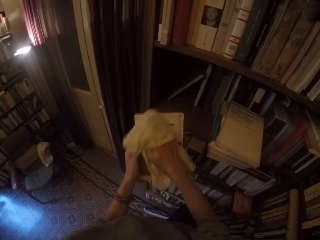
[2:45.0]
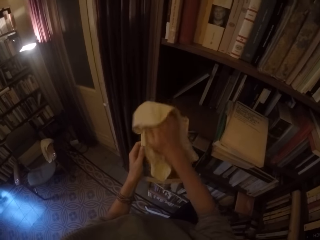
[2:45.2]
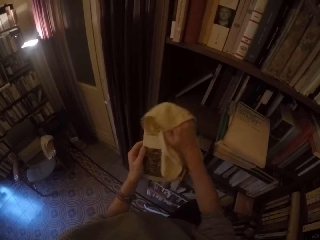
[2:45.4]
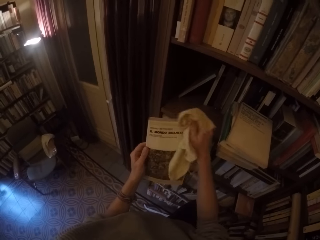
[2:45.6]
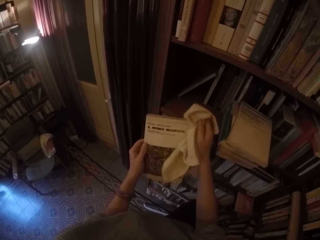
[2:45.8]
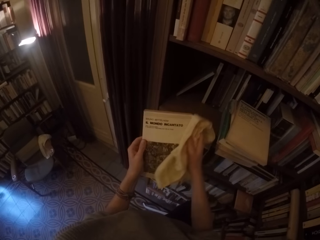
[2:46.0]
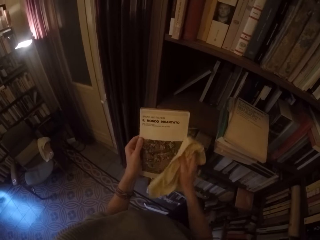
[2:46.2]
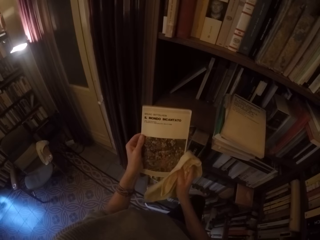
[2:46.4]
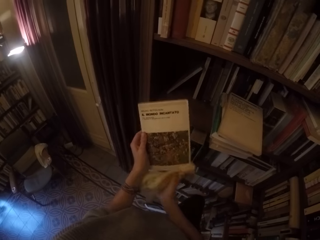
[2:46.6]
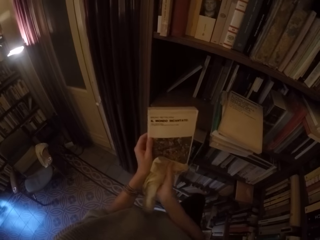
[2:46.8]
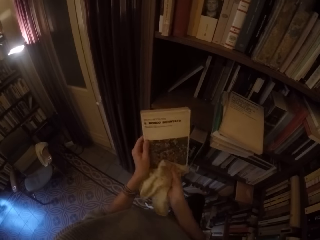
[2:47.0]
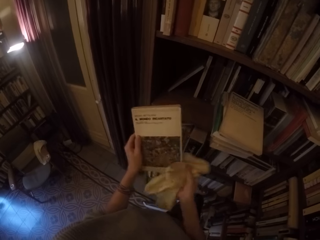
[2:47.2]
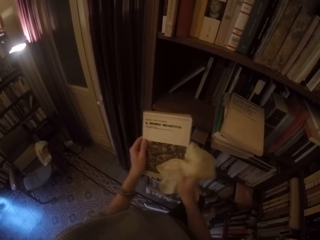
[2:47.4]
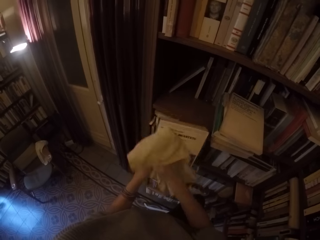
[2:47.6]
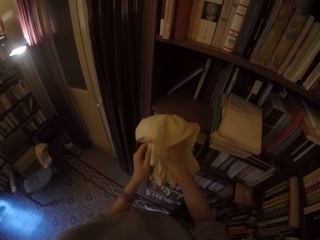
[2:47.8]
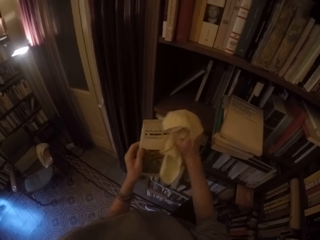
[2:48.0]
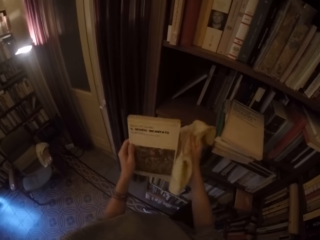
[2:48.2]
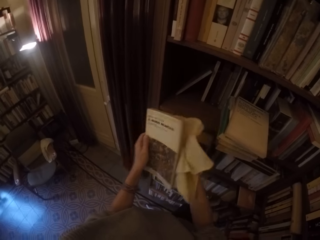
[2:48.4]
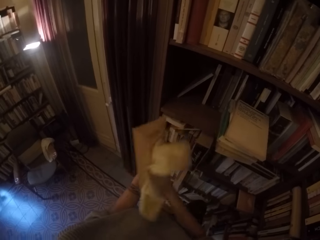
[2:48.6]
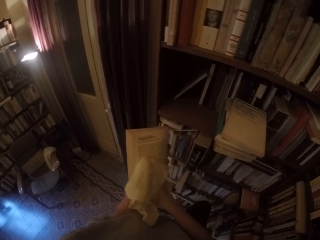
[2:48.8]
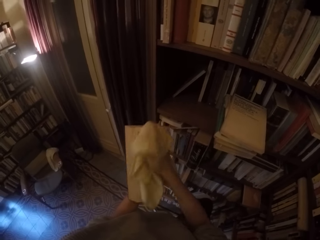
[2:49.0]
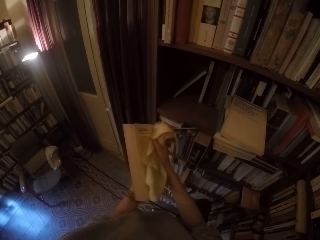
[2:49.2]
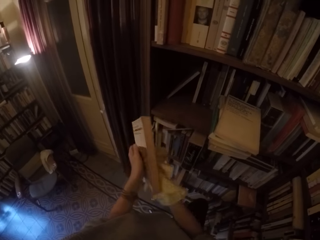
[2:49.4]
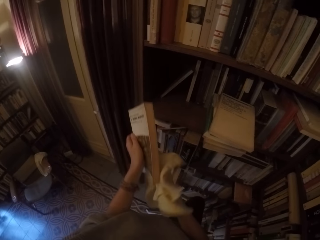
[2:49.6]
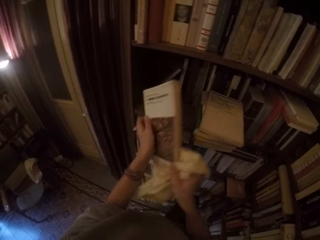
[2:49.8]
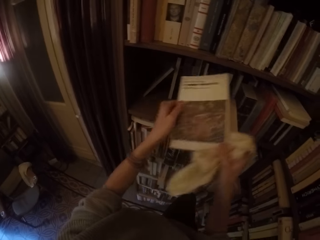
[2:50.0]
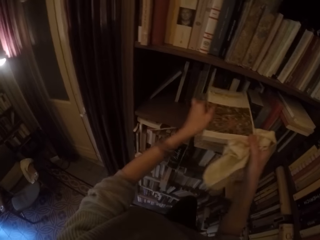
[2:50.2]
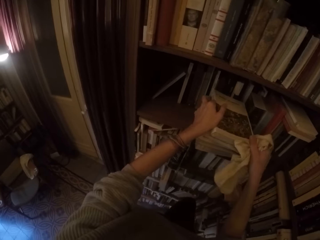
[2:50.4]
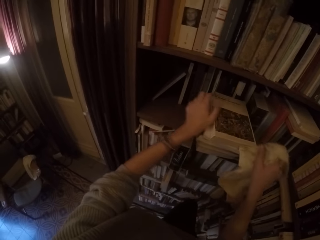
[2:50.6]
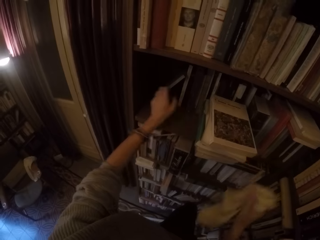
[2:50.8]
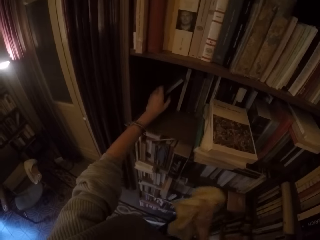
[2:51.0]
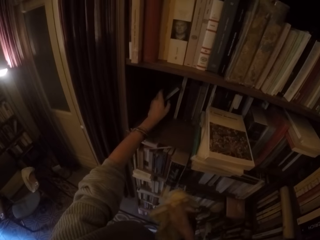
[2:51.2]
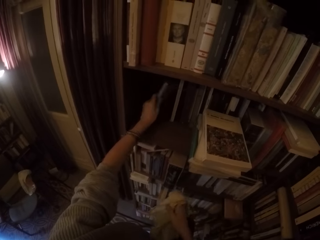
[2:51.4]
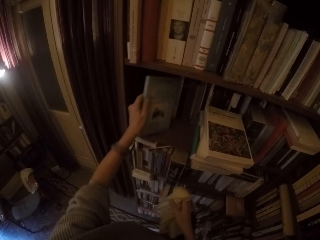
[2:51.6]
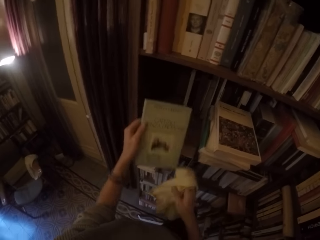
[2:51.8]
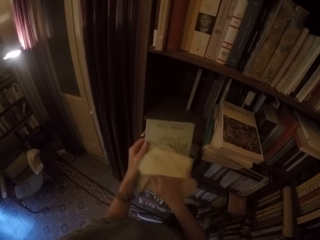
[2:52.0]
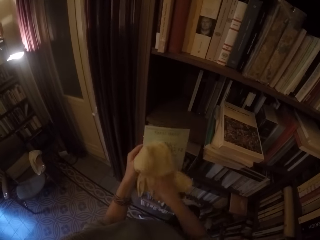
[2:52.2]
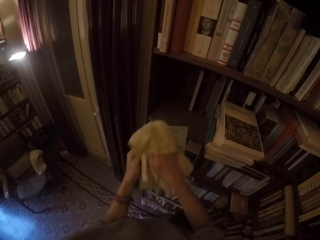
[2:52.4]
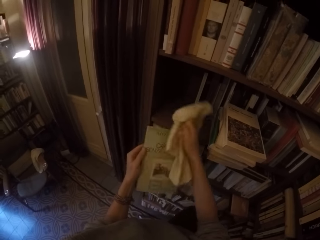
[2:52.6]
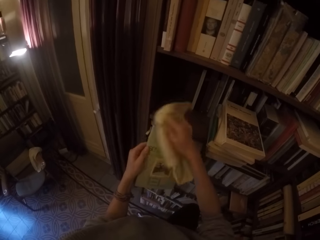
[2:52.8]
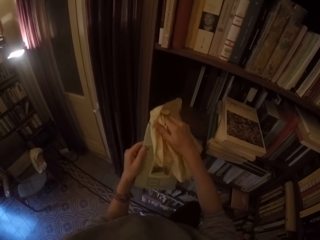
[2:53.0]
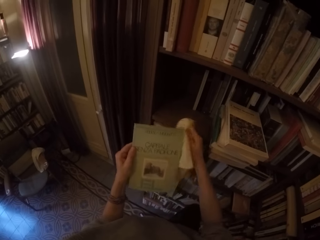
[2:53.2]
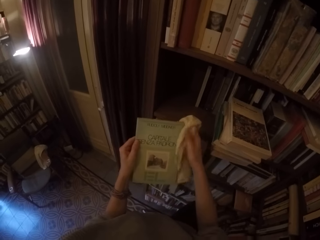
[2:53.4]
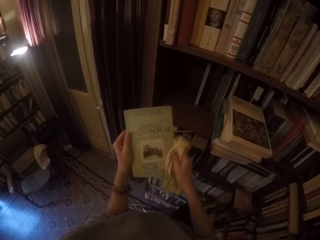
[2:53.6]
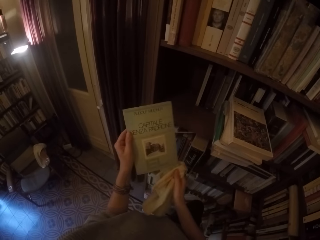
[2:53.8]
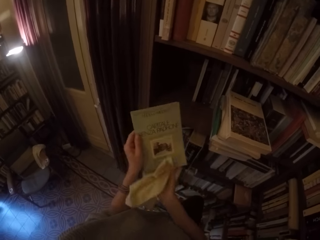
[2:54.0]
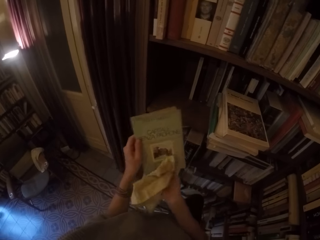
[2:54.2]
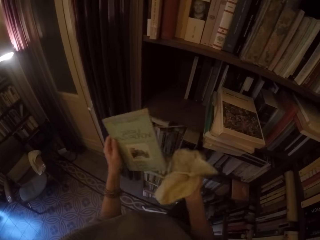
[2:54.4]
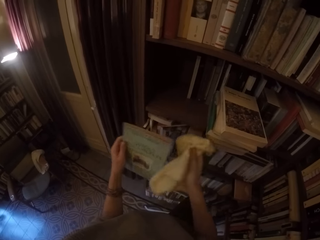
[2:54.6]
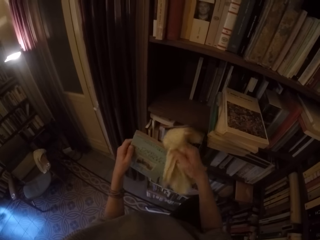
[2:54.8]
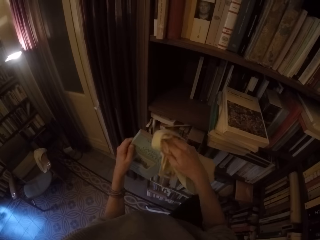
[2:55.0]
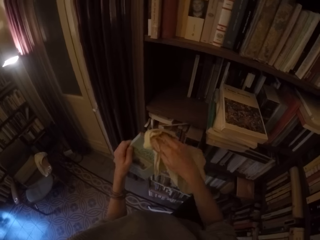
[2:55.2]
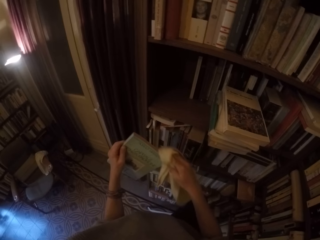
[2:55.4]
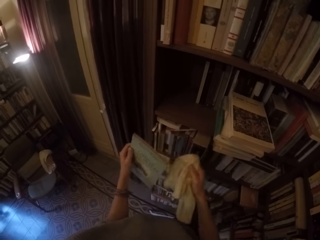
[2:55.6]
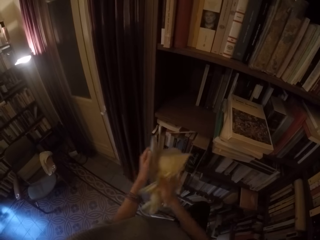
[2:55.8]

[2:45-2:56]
The camera wearer puts the book on the shelf with both hands. He picks up another book from the shelf with his left hand. He wipes the book with the towel in his right hand.

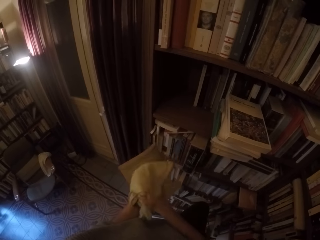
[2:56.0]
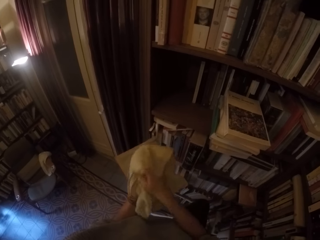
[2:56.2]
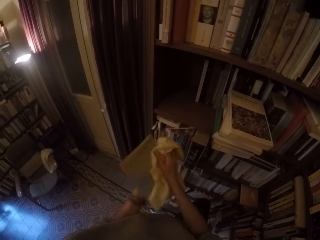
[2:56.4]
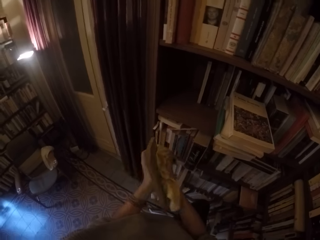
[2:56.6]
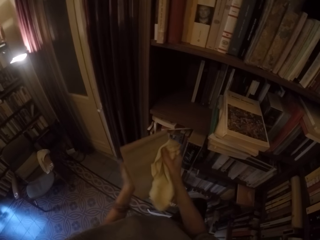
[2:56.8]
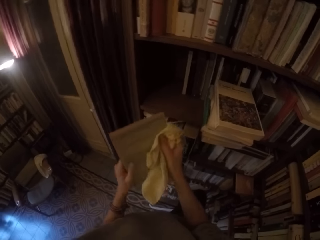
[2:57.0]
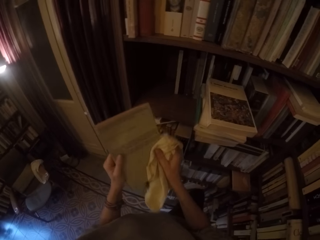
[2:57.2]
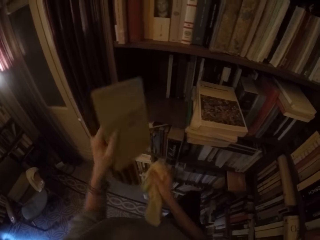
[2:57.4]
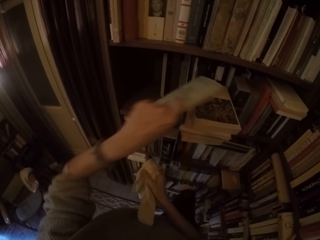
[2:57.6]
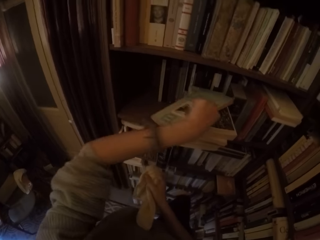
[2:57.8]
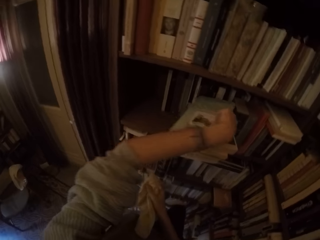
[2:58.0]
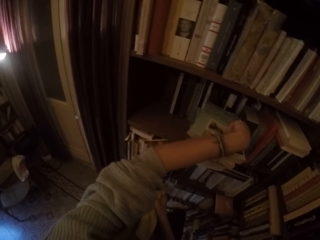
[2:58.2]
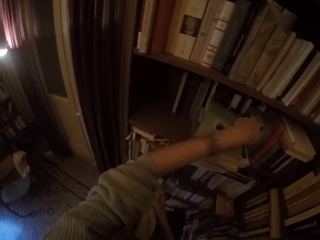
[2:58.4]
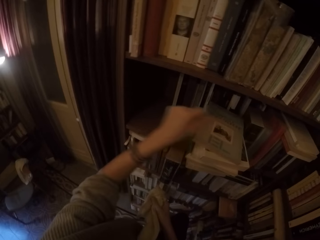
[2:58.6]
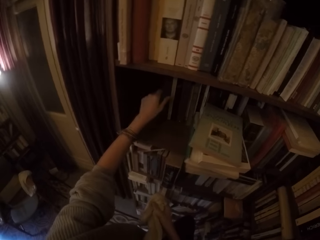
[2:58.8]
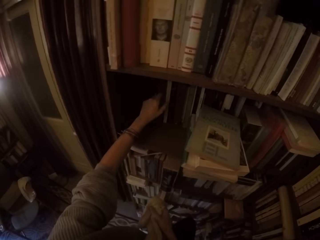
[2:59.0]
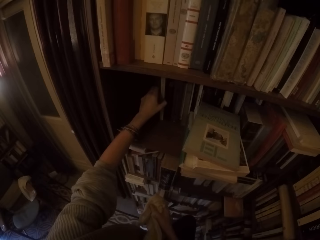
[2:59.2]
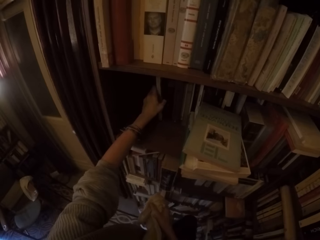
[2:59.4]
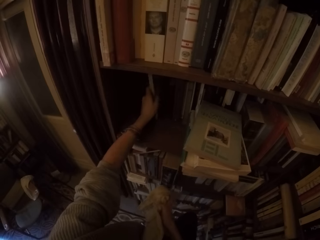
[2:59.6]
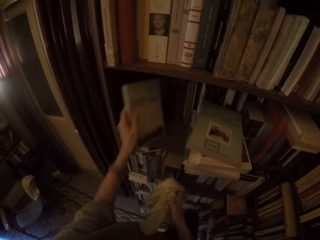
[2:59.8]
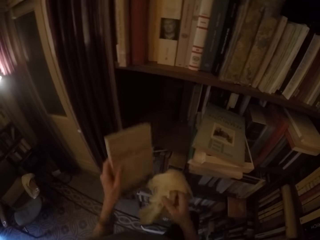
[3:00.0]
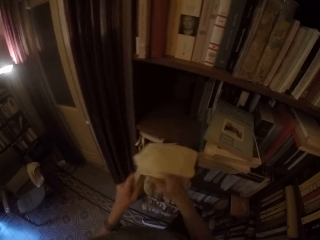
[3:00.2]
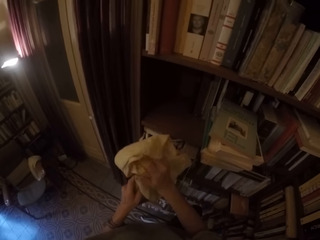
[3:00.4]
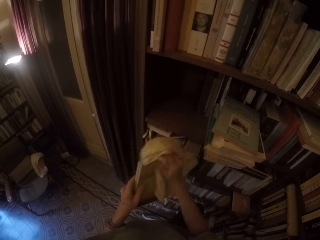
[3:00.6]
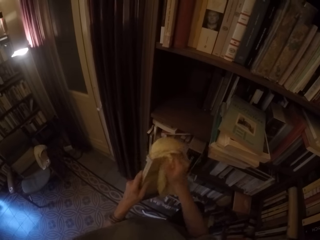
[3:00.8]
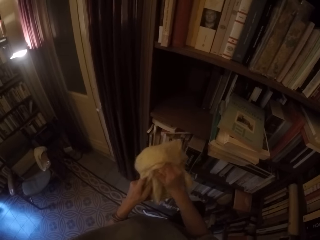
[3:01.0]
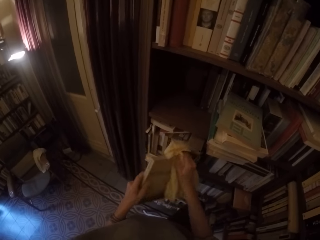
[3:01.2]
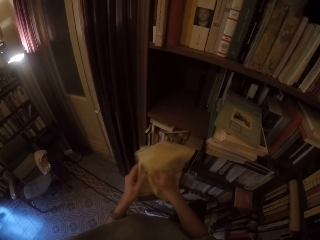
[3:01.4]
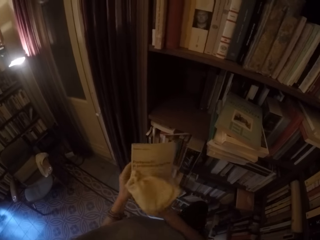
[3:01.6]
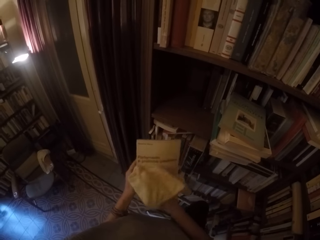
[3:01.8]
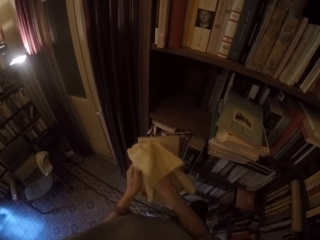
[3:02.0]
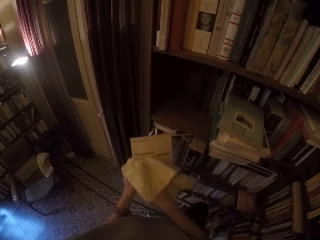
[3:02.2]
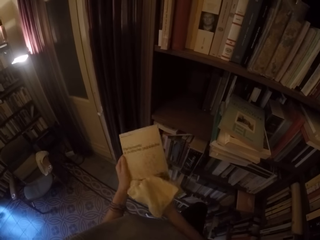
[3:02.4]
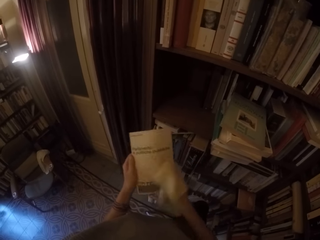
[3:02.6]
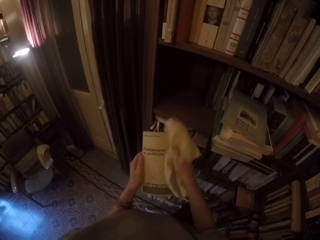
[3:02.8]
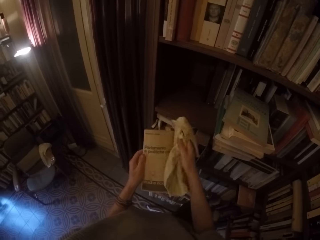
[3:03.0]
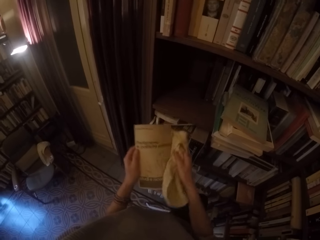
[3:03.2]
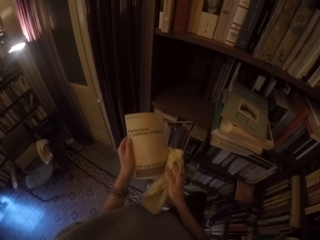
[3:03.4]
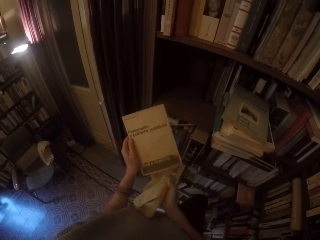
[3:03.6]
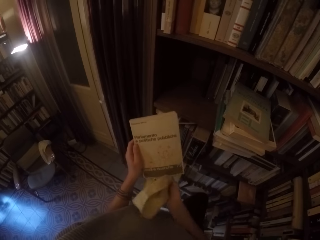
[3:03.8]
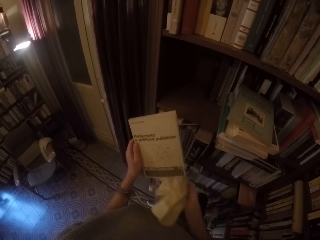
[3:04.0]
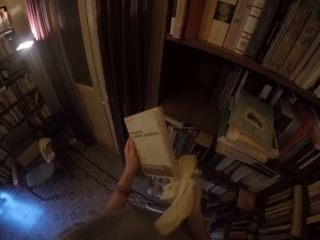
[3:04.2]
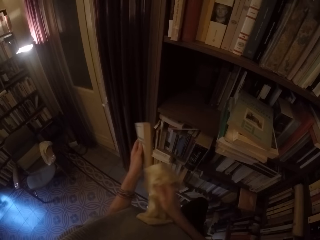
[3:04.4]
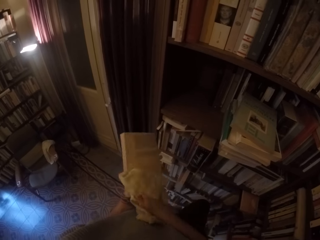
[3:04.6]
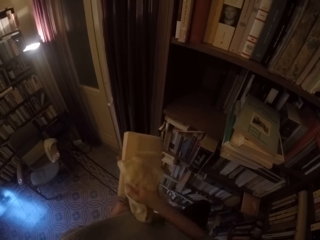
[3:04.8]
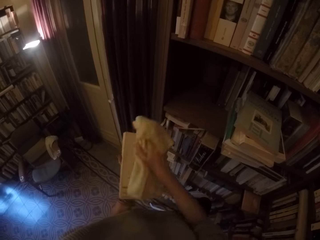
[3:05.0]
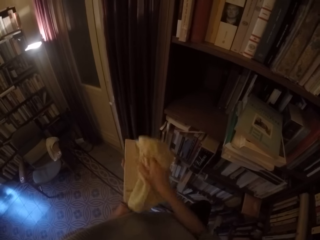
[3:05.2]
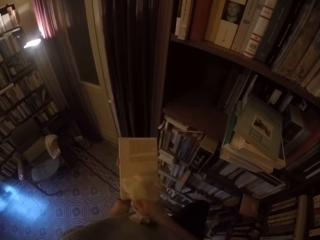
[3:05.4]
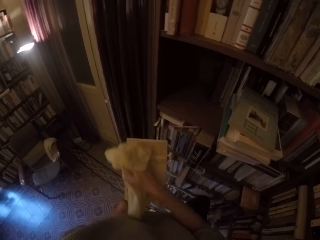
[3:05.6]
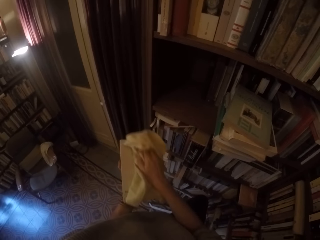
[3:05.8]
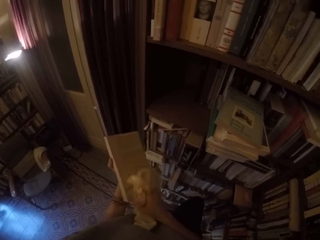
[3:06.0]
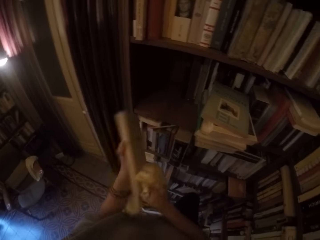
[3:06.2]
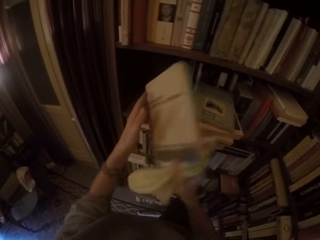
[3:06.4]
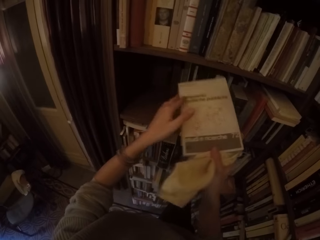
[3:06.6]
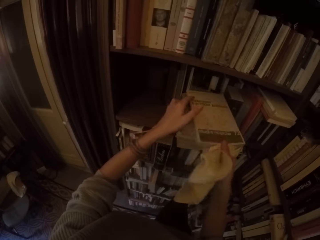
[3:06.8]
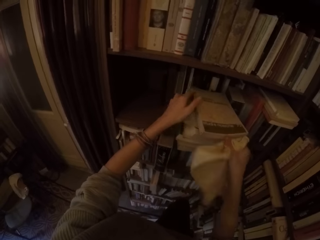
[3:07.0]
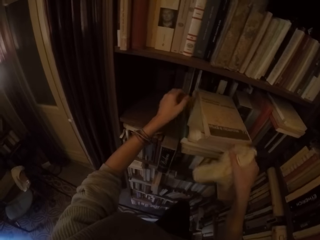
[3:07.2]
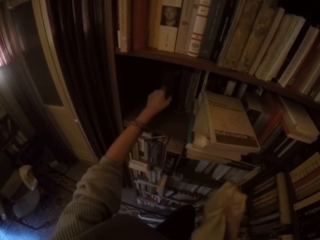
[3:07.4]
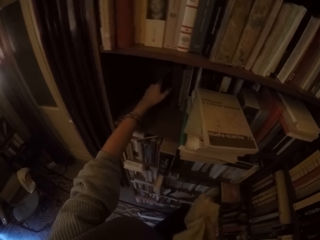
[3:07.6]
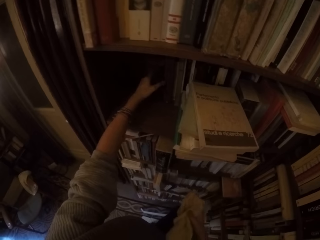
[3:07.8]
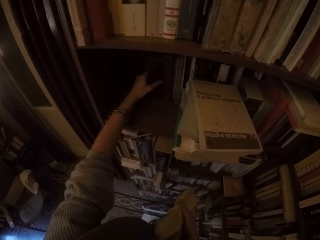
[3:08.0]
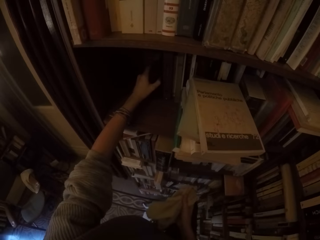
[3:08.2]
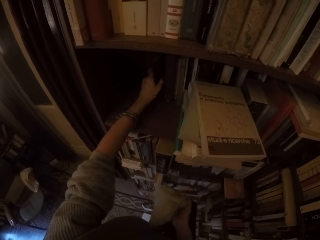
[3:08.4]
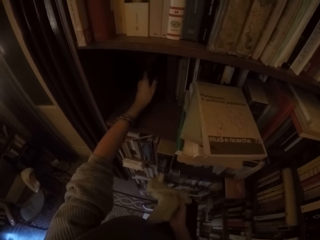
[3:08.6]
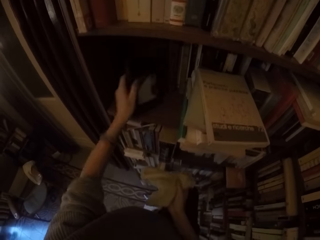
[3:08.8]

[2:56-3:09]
The camera wearer puts the book on the shelf with his left hand. He picks up another book from the shelf with his left hand. He wipes the book with the towel in his right hand. He puts the book on the shelf with both hands.
